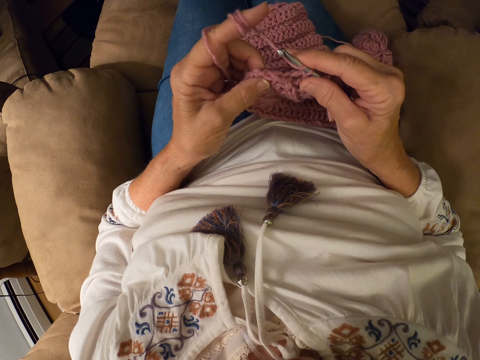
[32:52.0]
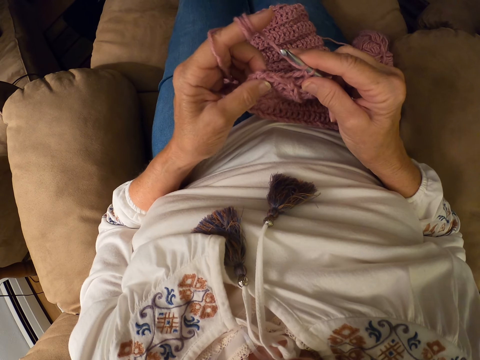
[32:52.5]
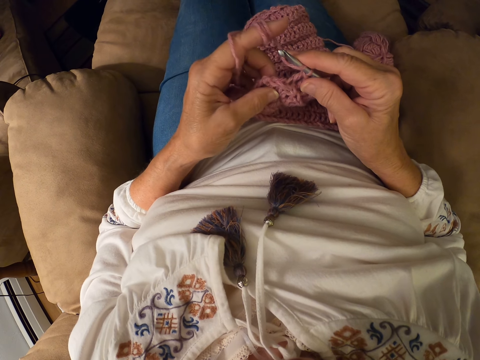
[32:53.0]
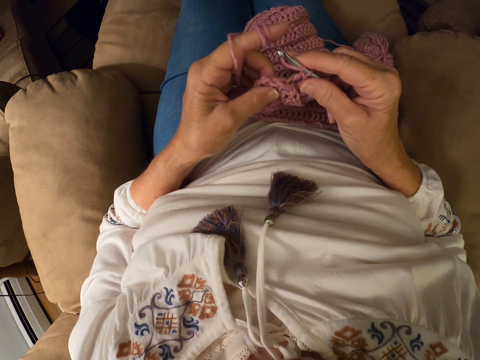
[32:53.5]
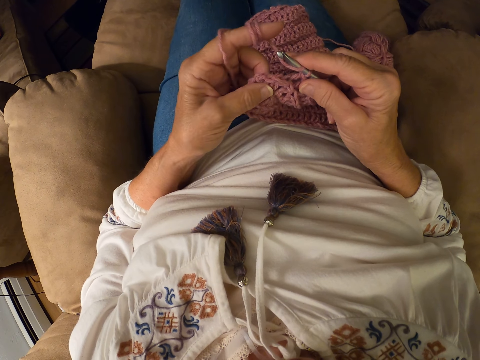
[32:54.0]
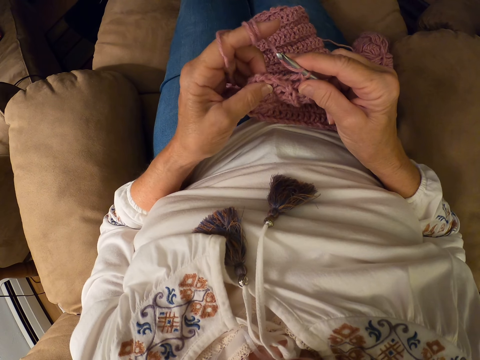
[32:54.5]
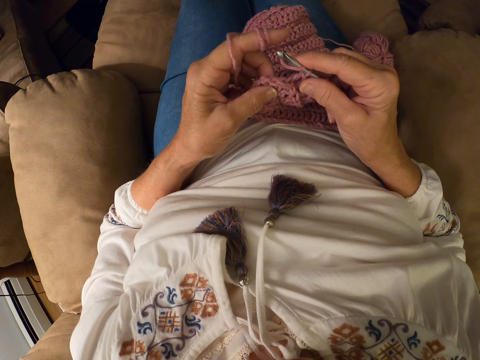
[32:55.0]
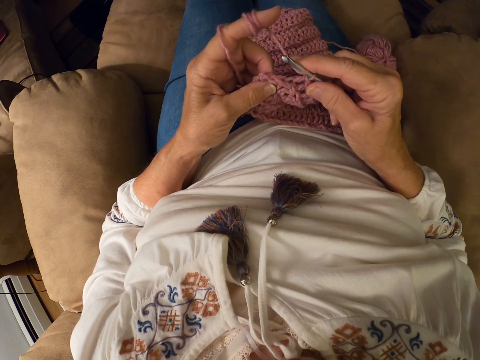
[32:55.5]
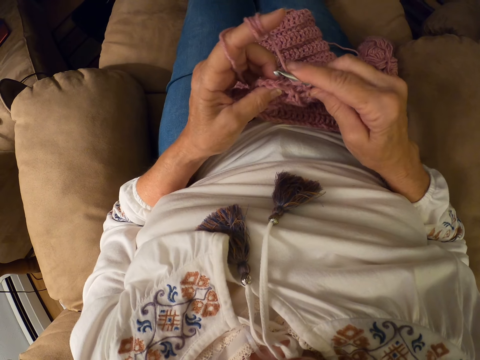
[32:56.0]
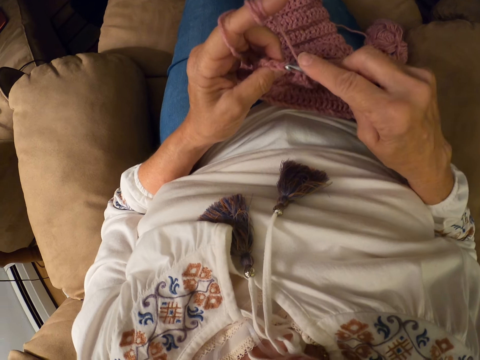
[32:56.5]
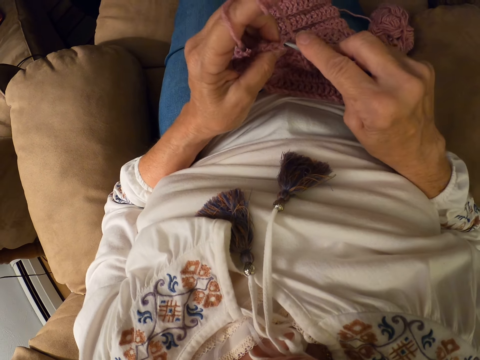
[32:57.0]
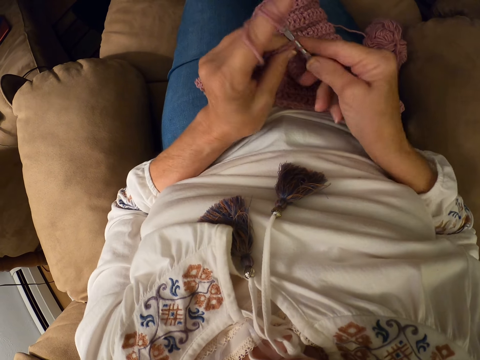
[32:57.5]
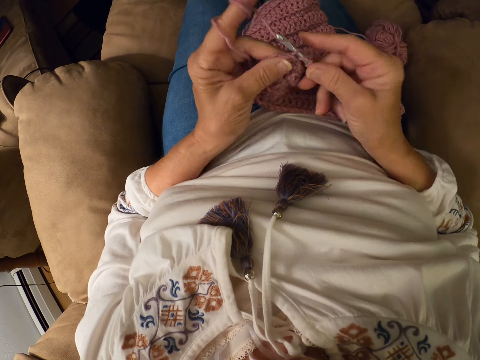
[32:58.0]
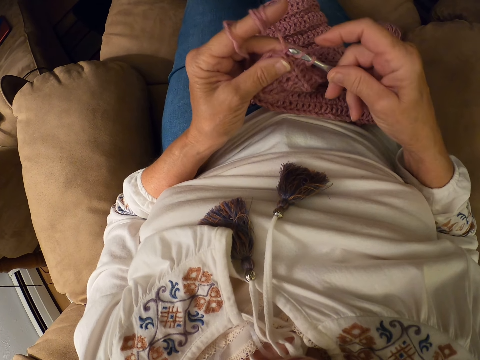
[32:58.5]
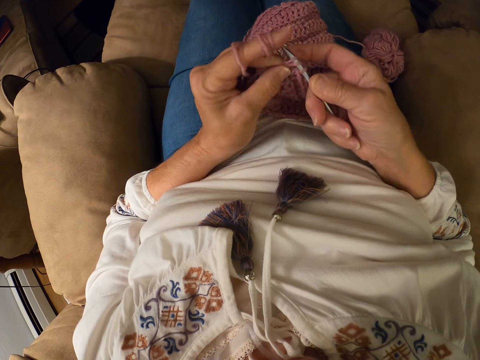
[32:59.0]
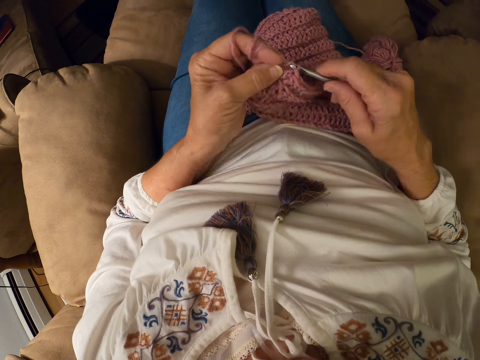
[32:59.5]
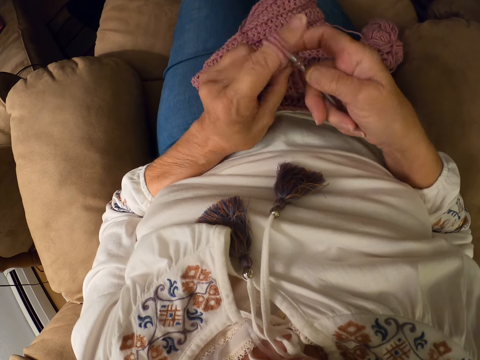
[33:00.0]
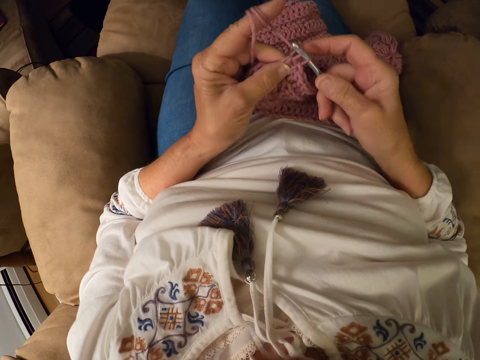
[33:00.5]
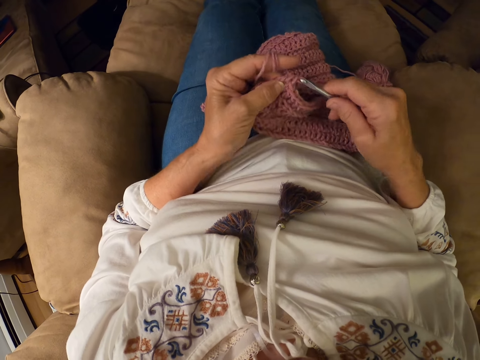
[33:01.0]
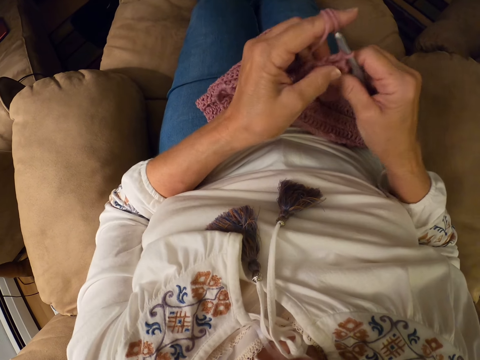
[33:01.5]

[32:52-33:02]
The camera wearer knits.

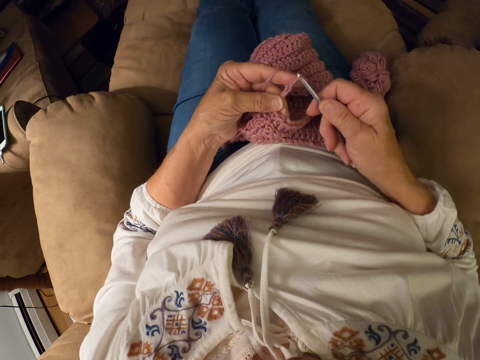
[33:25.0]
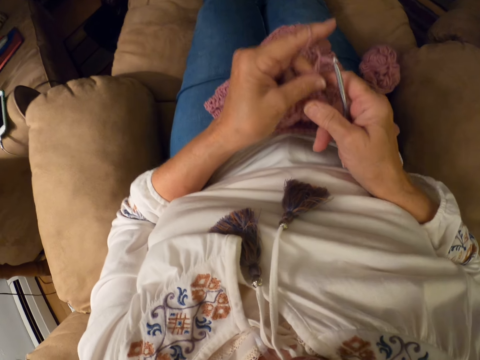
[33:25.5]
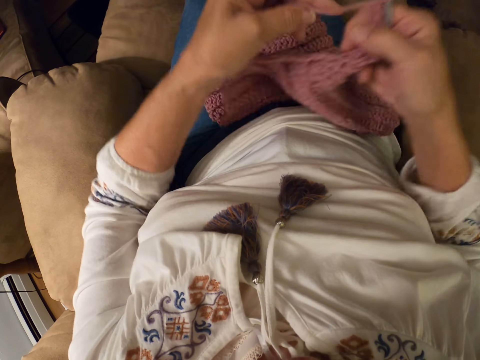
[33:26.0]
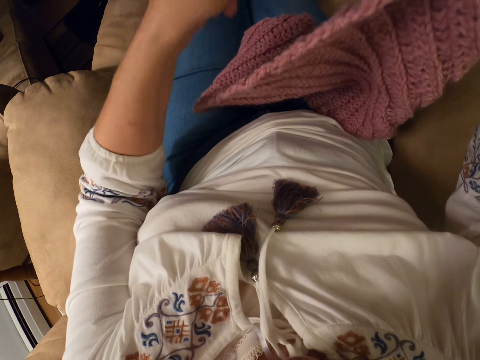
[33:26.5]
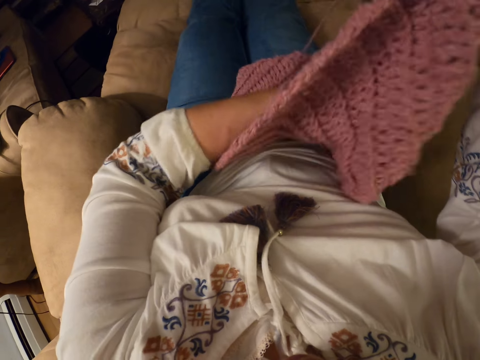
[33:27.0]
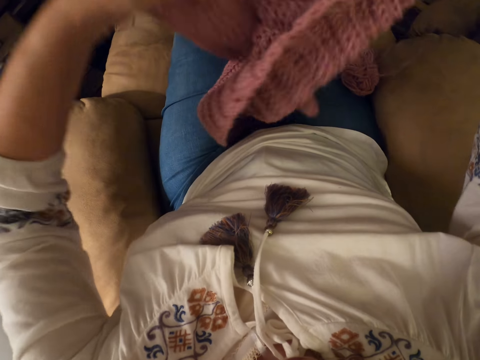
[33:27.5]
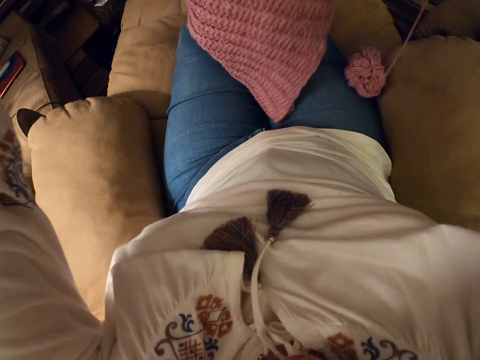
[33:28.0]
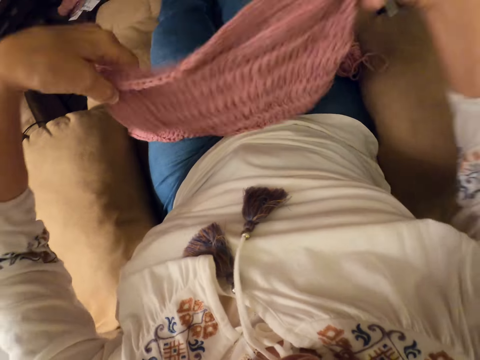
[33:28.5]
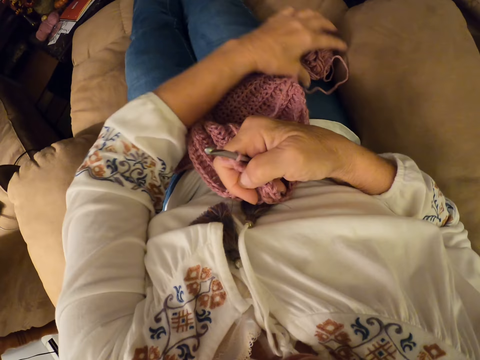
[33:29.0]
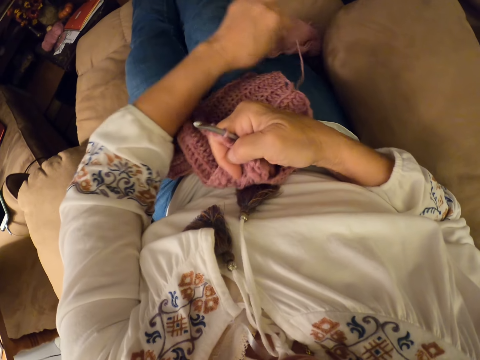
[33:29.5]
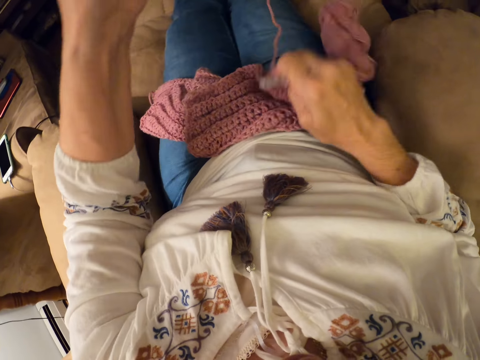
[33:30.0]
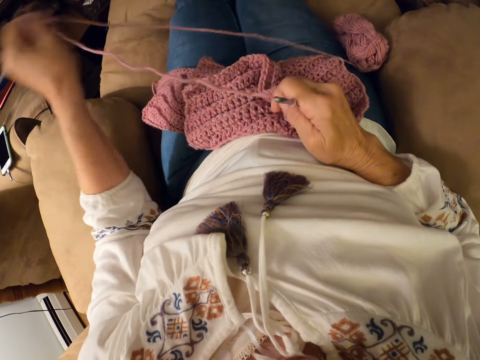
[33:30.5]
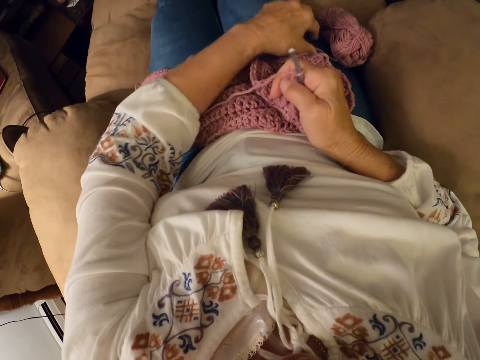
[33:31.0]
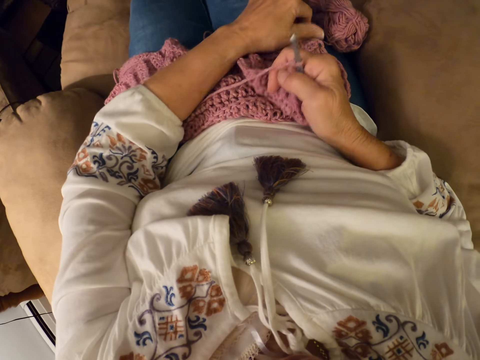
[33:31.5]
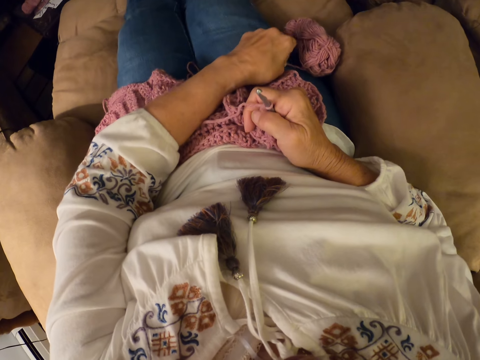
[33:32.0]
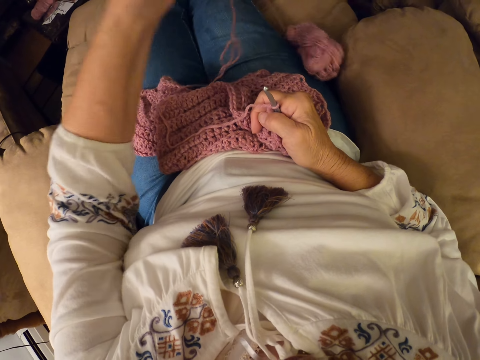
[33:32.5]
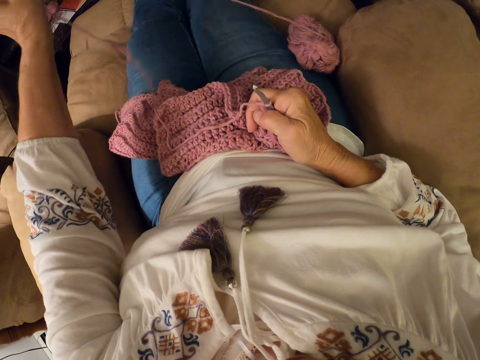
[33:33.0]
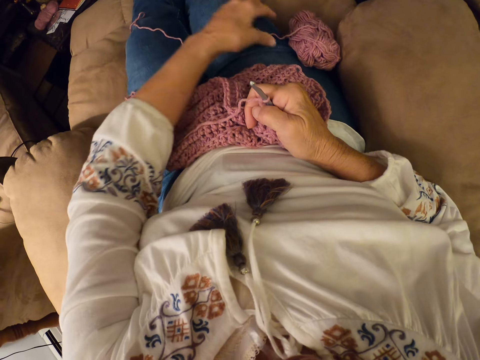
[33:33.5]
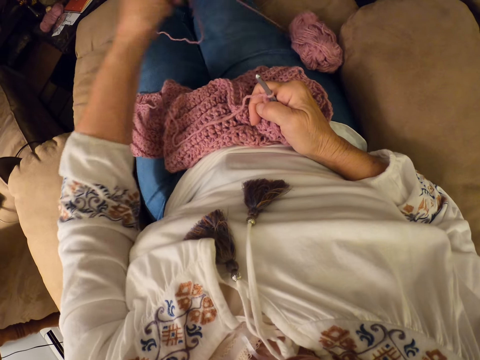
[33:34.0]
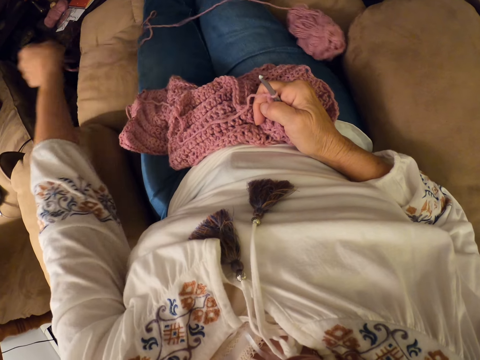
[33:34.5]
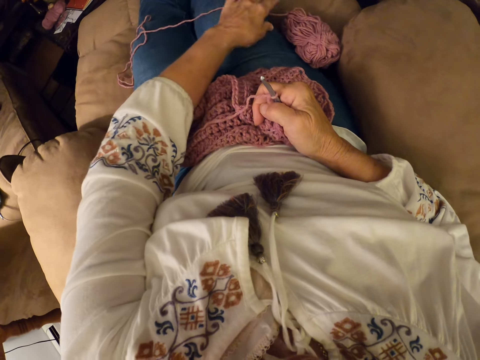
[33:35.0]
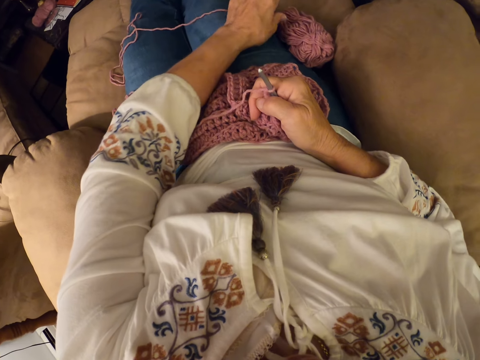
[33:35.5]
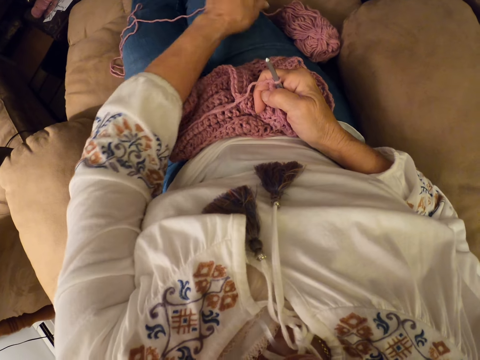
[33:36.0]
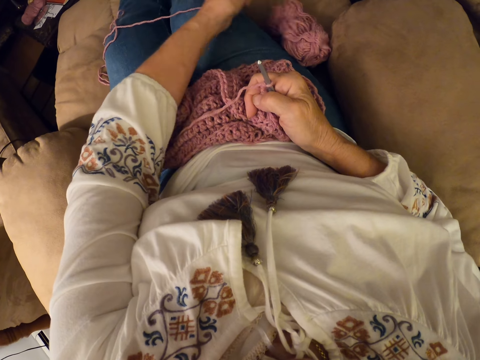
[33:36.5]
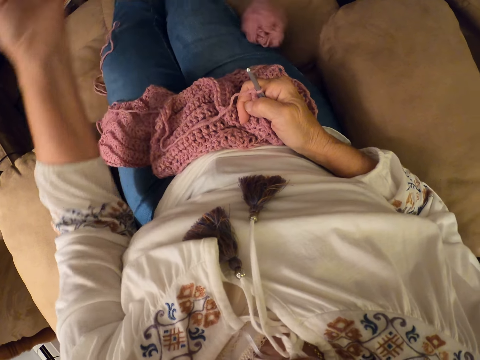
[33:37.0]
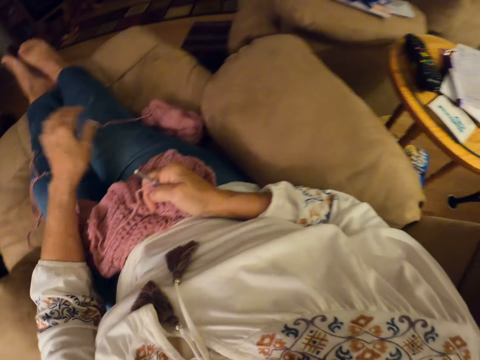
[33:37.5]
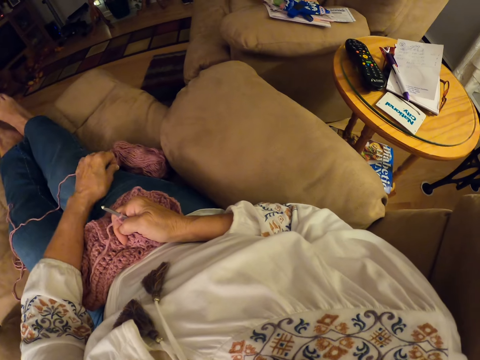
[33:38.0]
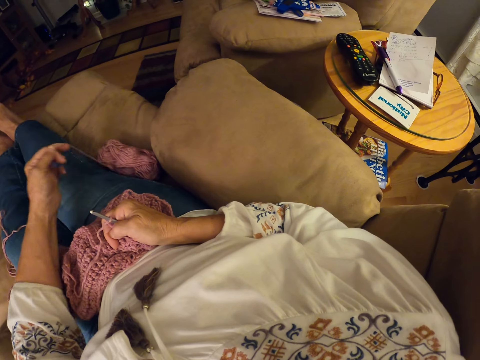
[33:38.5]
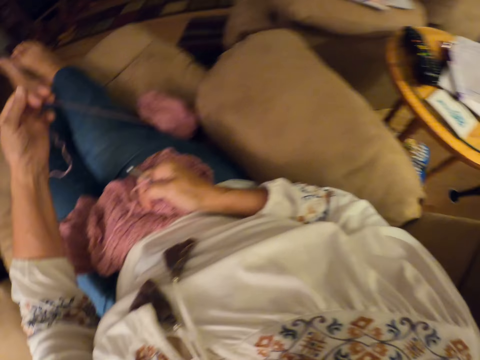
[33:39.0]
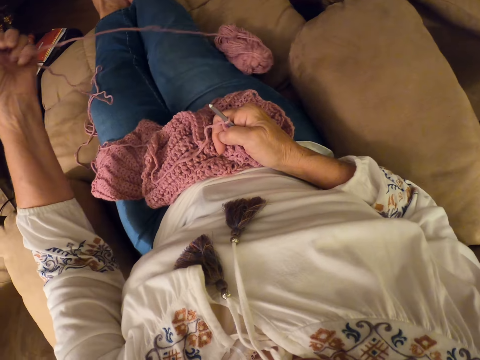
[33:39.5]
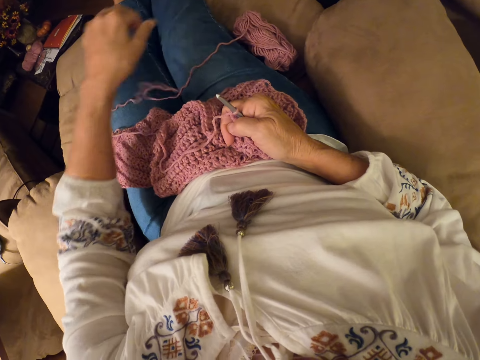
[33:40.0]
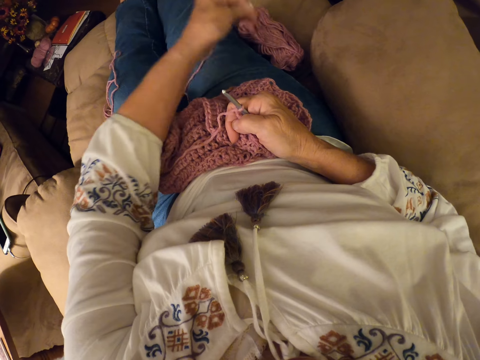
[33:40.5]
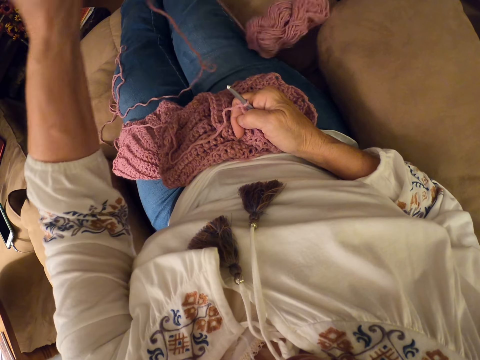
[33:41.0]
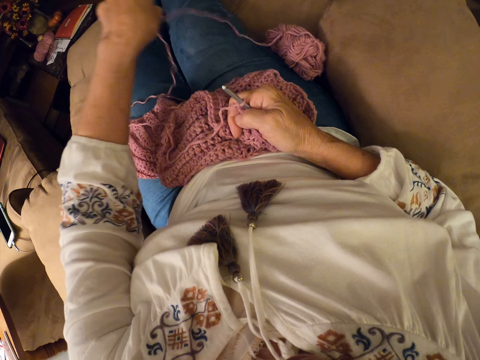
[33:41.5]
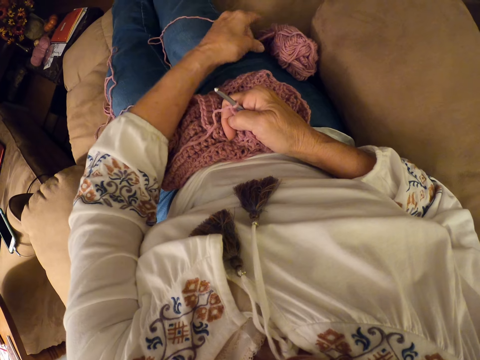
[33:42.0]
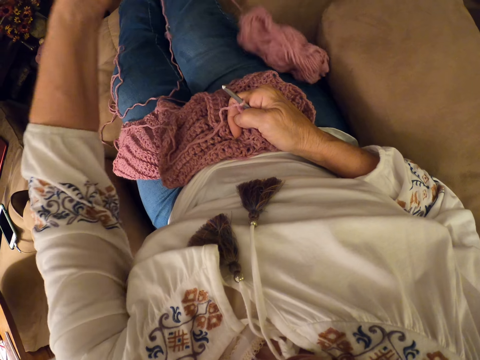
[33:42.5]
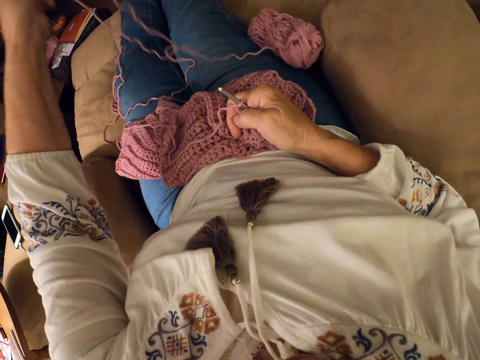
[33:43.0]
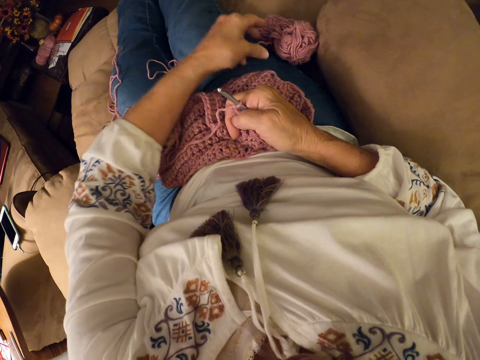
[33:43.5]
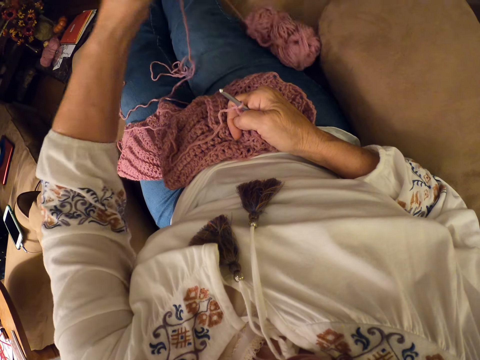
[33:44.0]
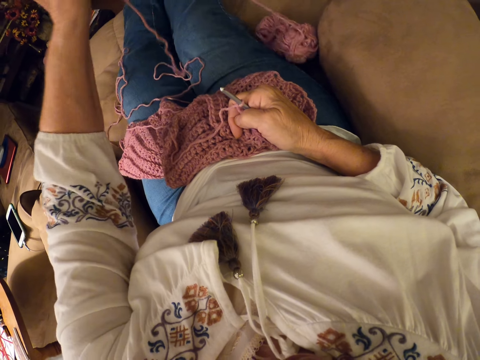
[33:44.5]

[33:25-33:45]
The camera wearer raises up a woolen garment. They adjust the crocheted yarn. They turn round the woolen garment. They place the woolen garment on the laps. They unroll the yarn from the skein of yarn on the chair. They pick the wool thread.
